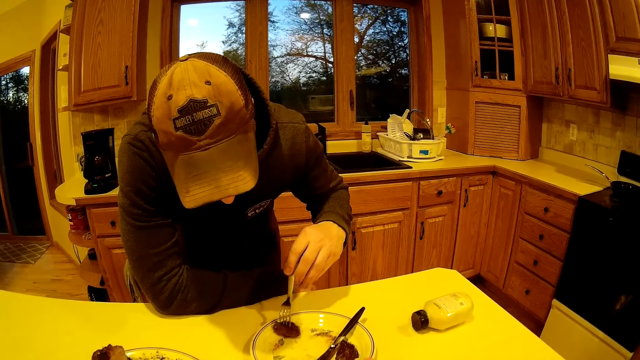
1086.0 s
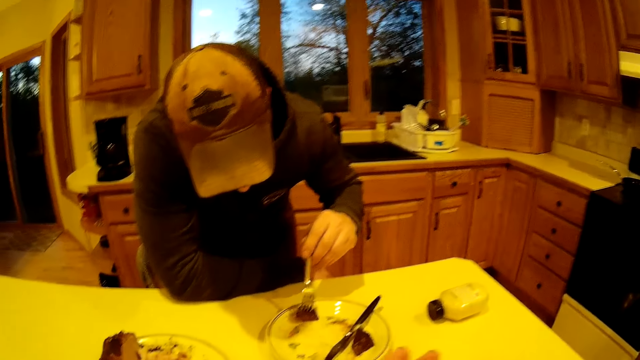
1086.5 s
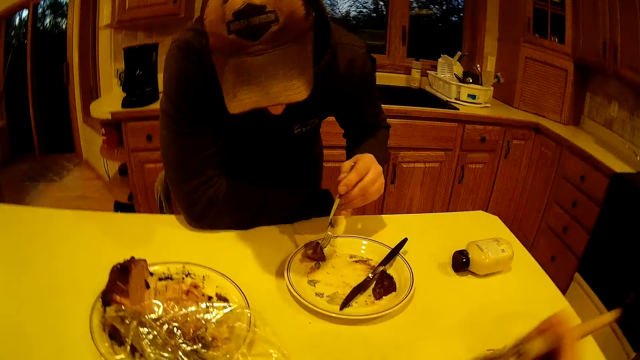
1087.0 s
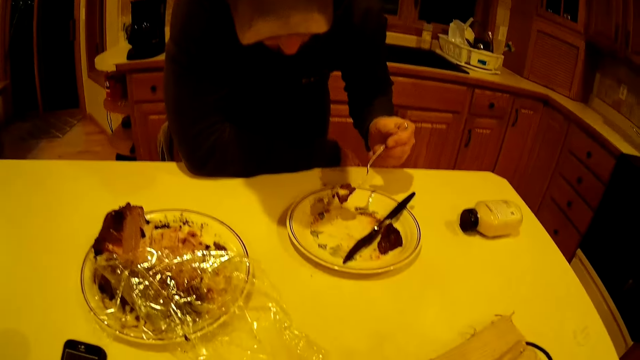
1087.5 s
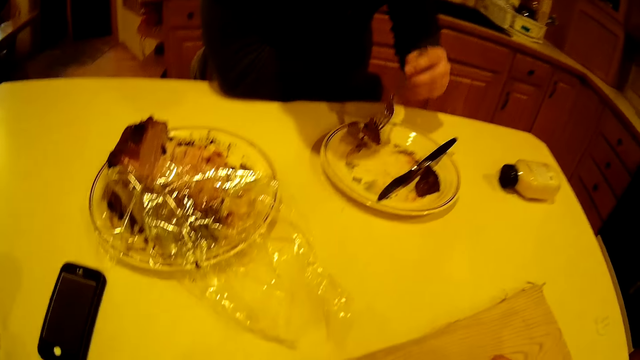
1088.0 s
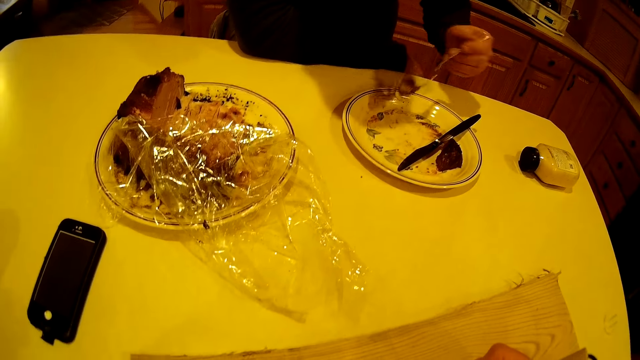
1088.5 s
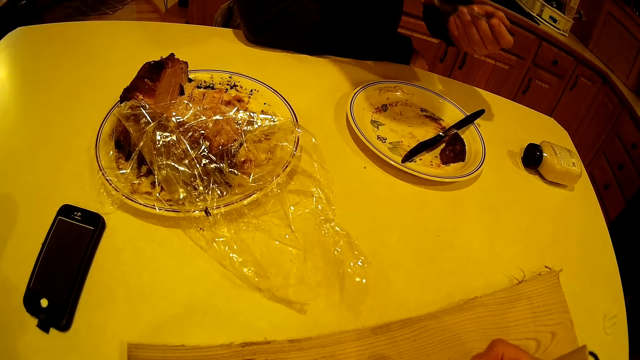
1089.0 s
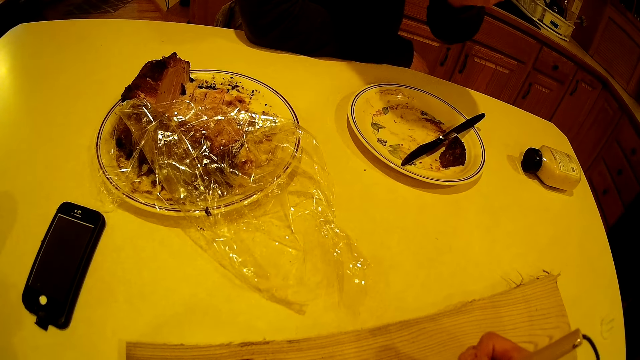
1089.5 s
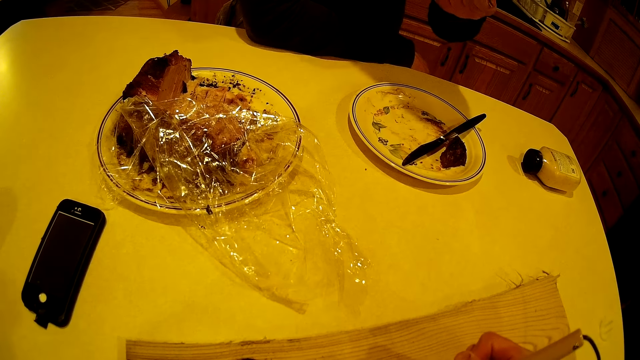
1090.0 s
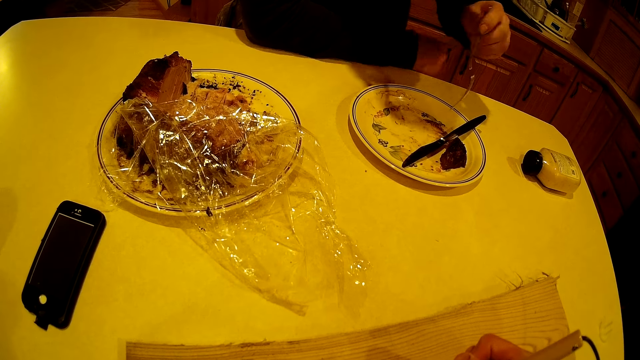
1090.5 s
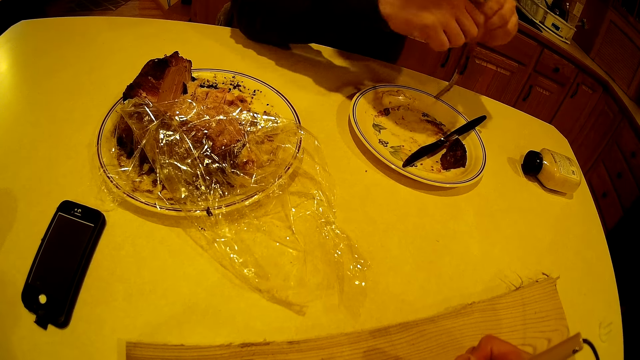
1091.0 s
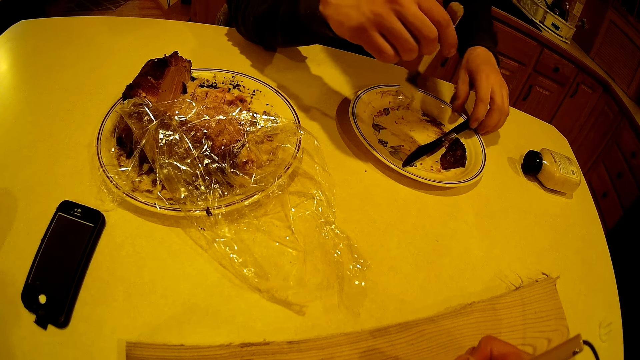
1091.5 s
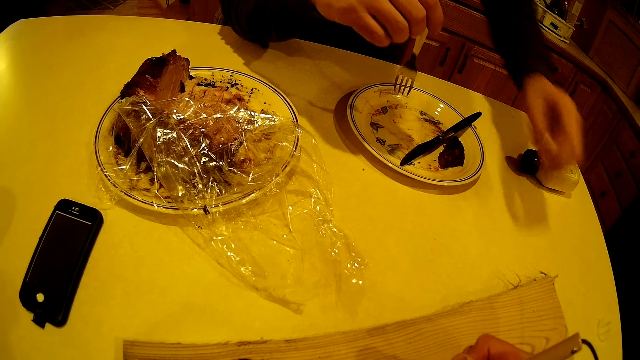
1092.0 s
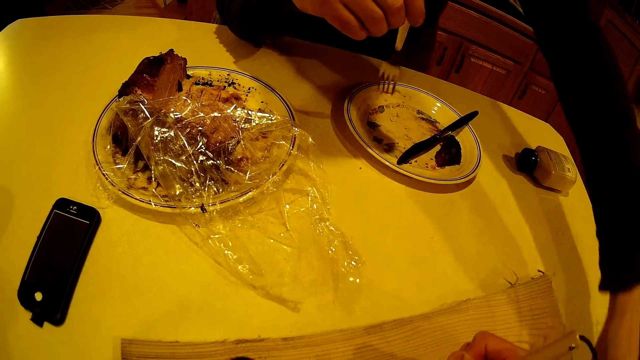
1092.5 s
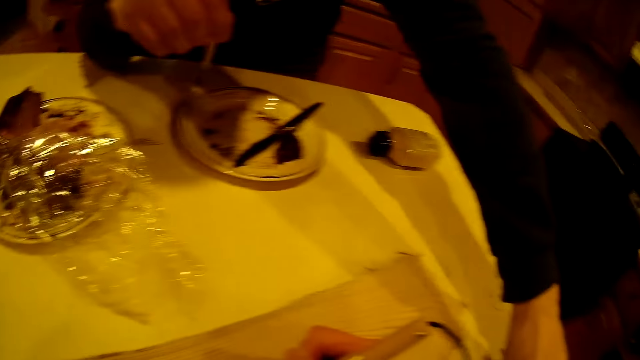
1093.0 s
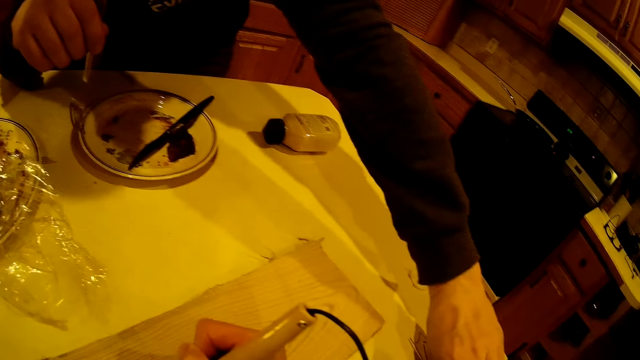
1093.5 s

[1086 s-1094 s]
The camera wearer speaks to the man. The man wipes a meat piece in the meat plate. The camera wearer adjusts their hand. The man lifts a piece of meat from the plate with the fork in his left hand. The camera wearer writes on the wood piece. The man passes the fork to the right hand. He holds the empty fork with his right hand. He converses with the camera wearer. He stretches a hand towards the camera wearer.

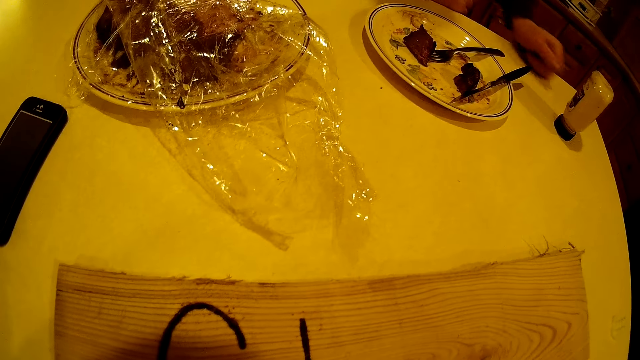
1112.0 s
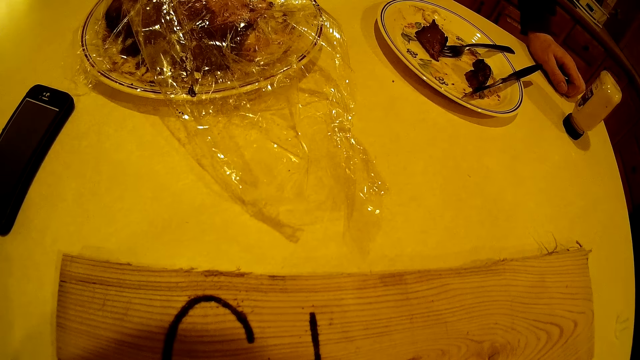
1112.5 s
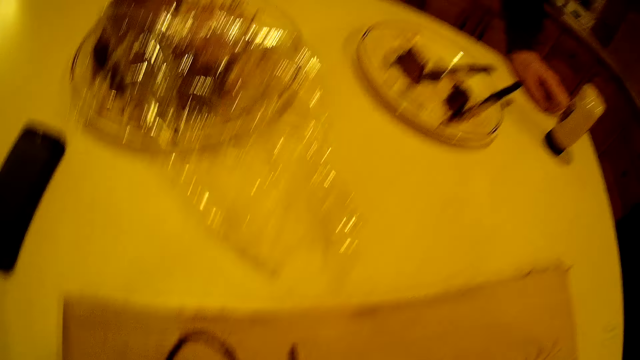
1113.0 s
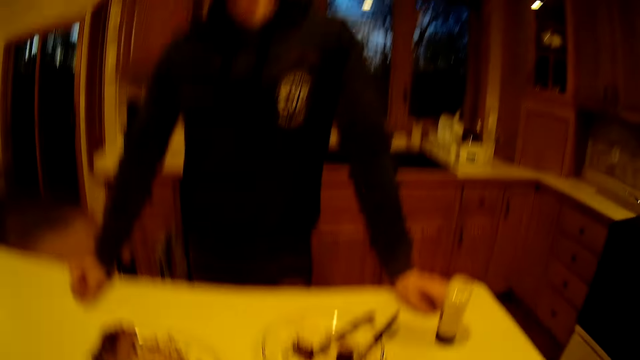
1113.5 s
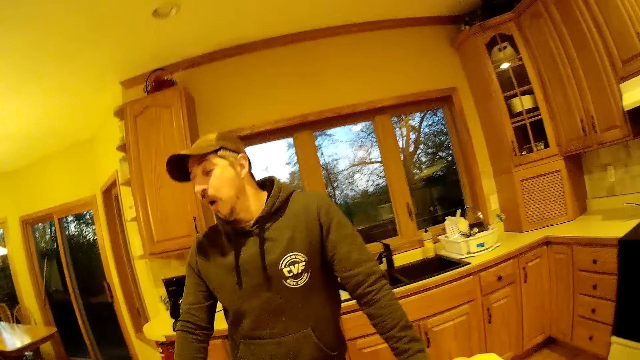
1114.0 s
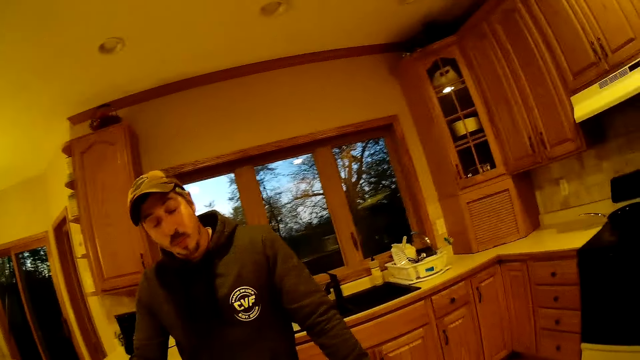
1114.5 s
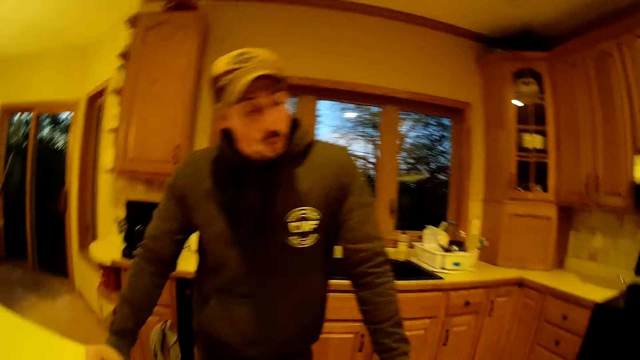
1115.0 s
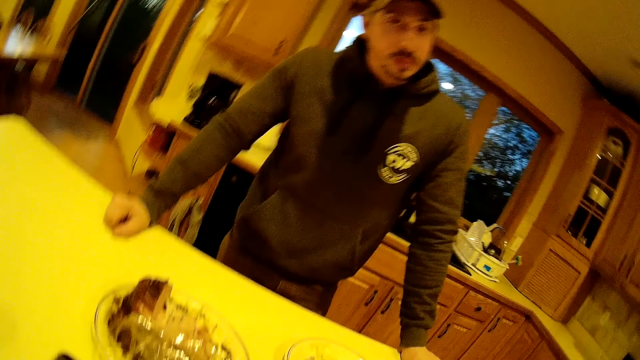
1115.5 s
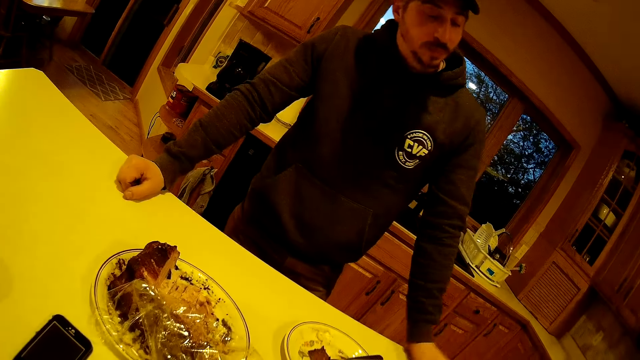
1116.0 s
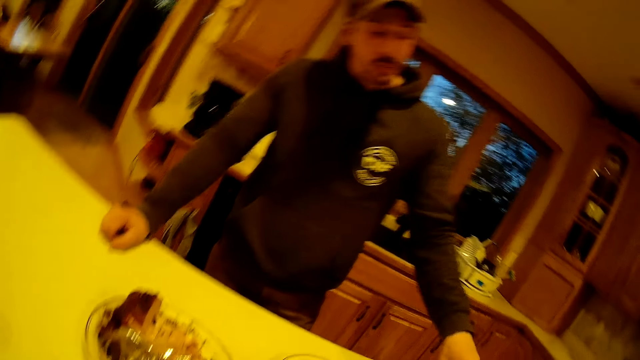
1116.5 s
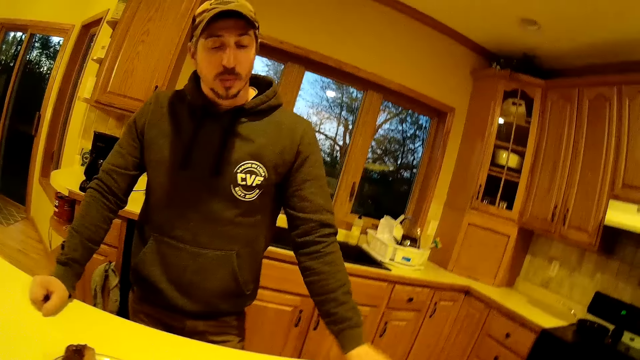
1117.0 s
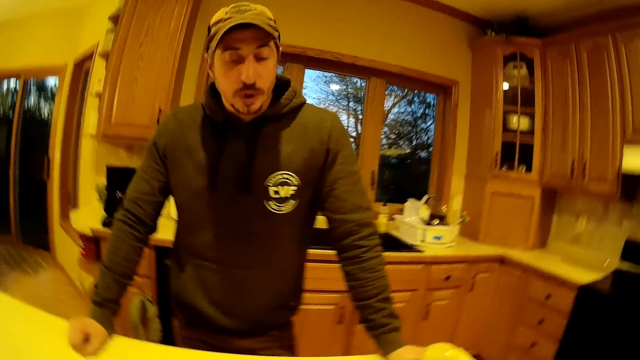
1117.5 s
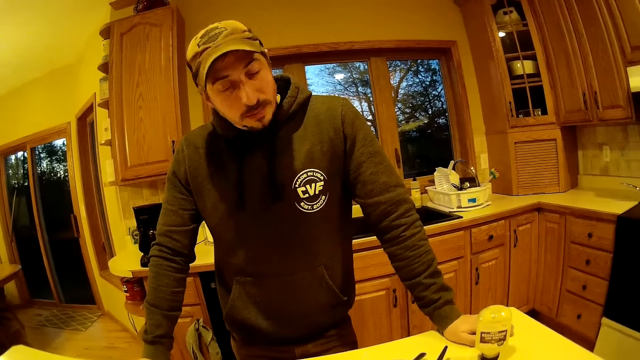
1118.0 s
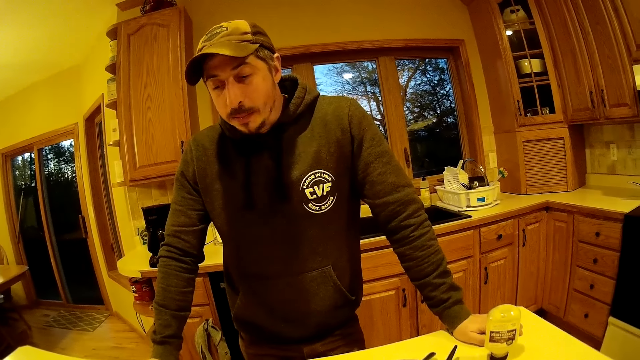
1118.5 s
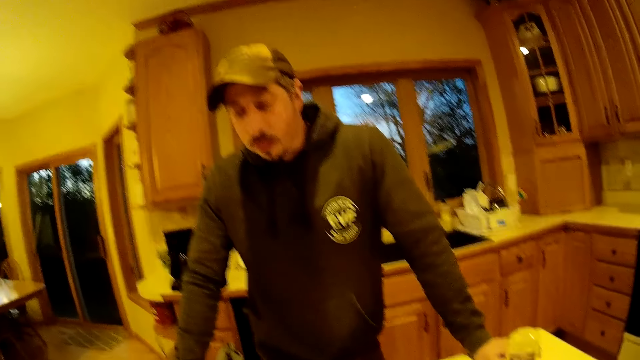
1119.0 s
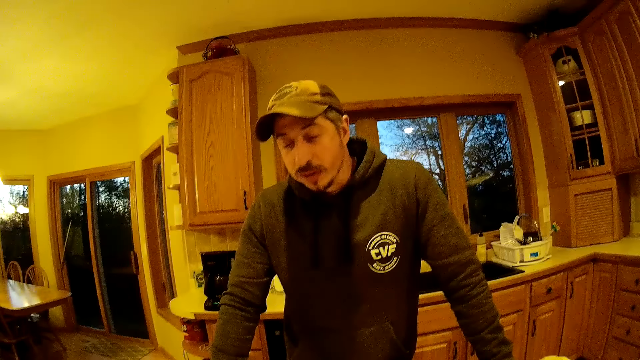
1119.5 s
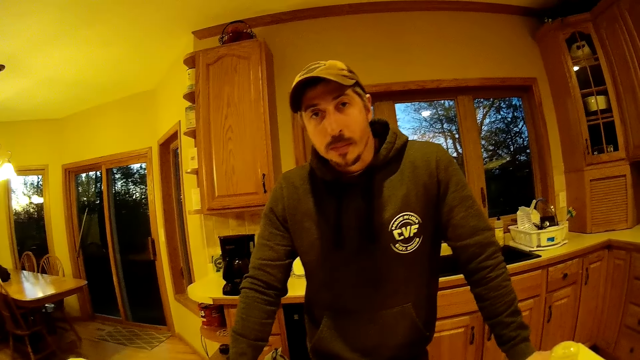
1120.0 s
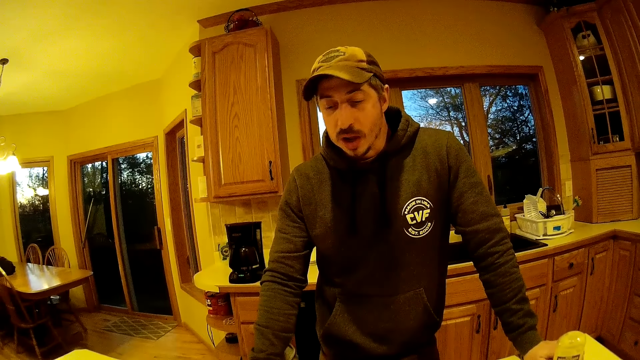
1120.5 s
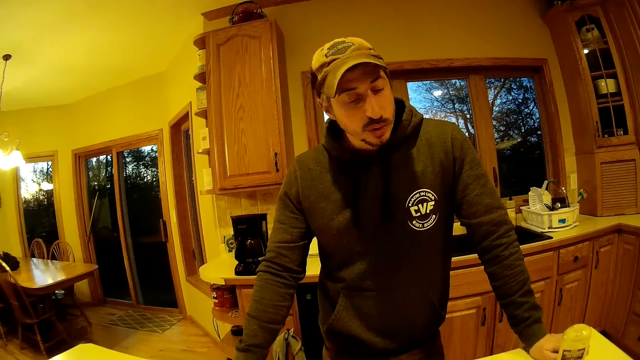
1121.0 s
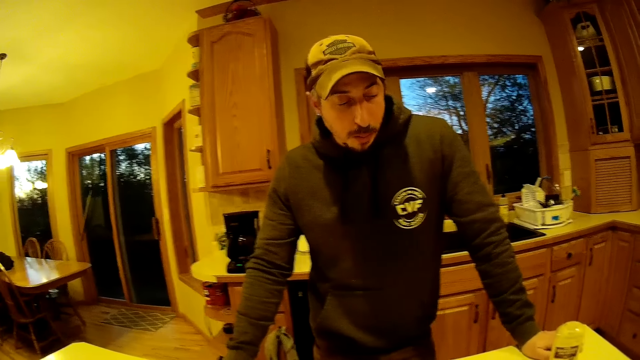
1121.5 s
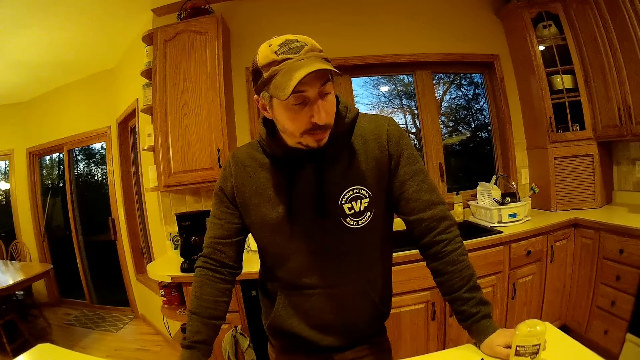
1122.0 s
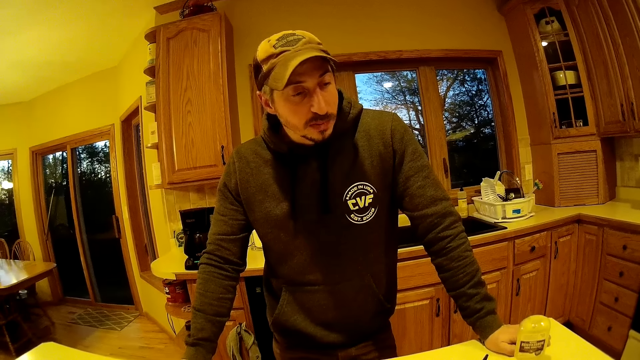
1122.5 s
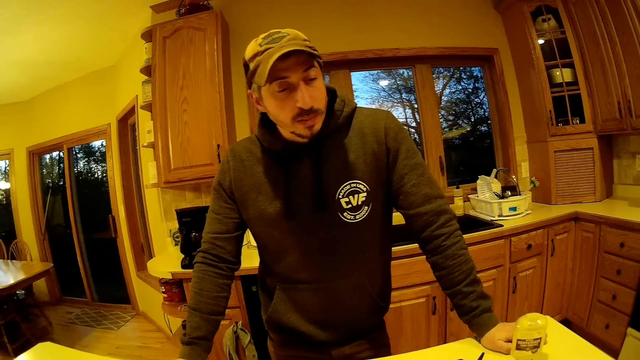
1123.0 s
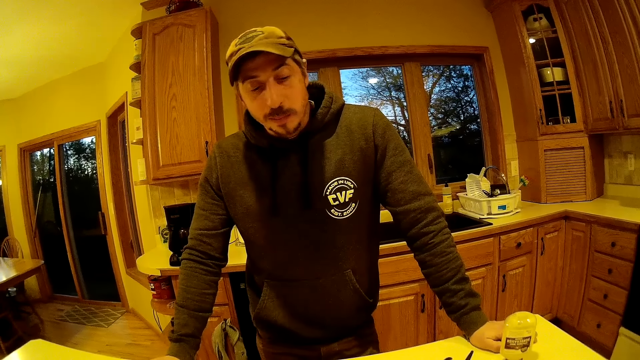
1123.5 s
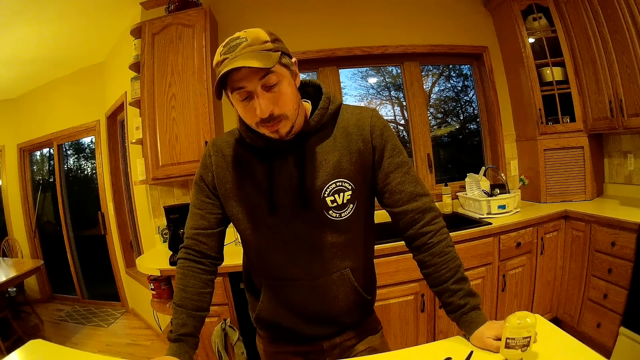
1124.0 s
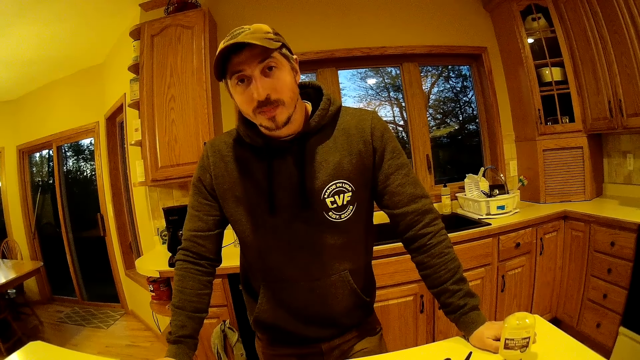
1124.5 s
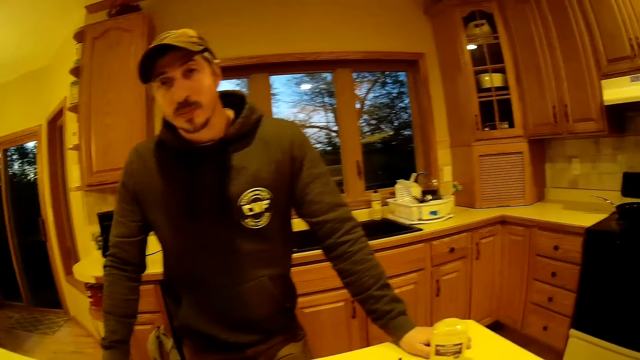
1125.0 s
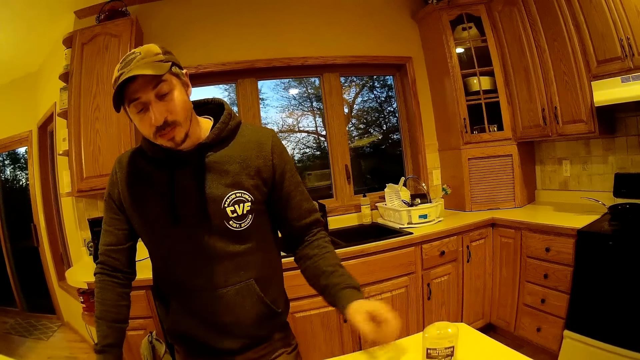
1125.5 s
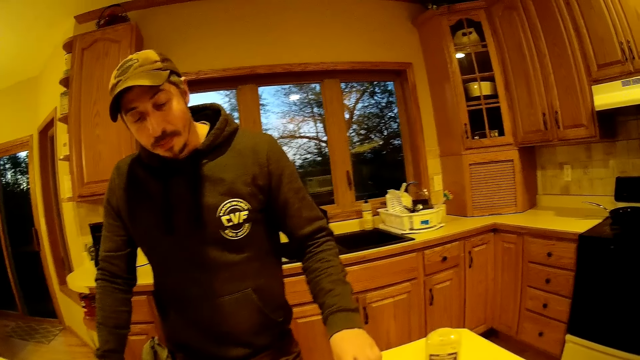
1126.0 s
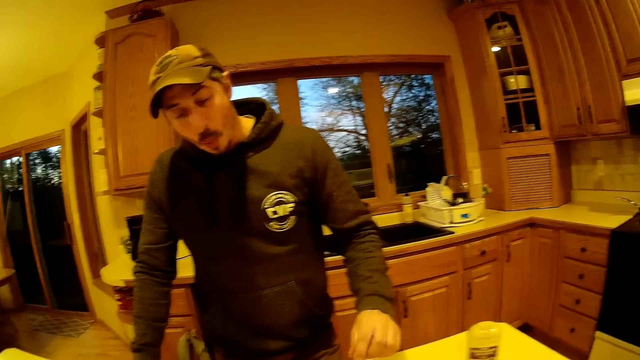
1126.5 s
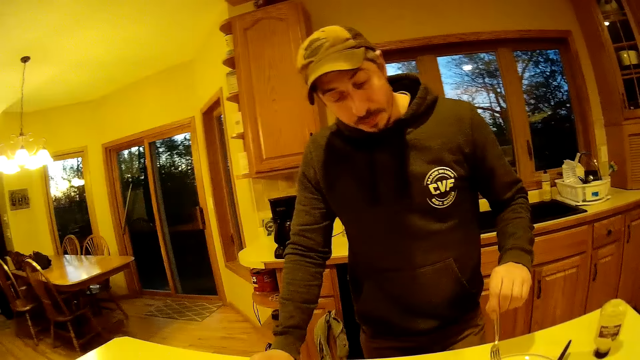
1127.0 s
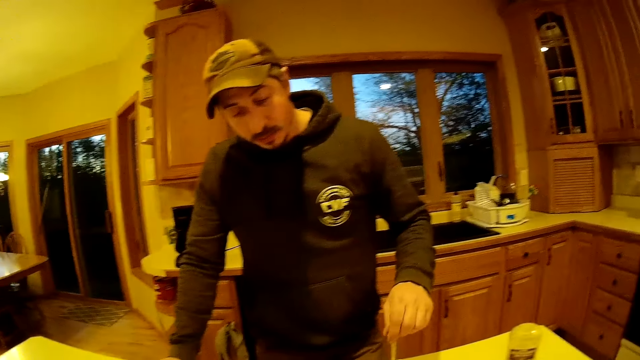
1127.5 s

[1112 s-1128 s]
The camera wearer looks in the room. They converse with the man. The man adjusts the spice container with his left hand. He picks up the fork from the plate with his left hand.
